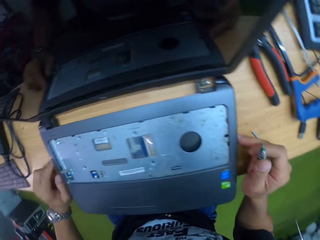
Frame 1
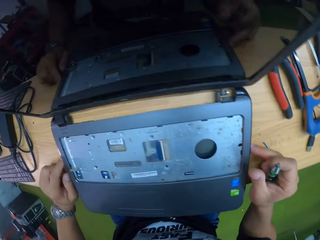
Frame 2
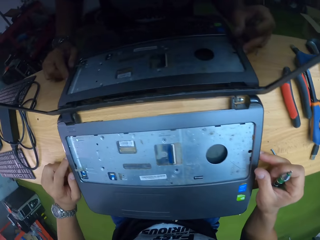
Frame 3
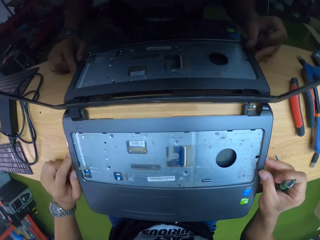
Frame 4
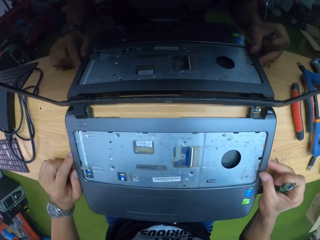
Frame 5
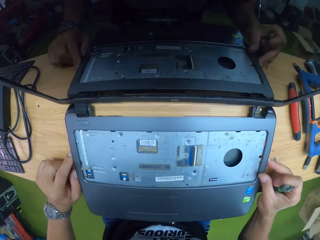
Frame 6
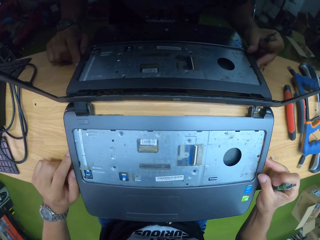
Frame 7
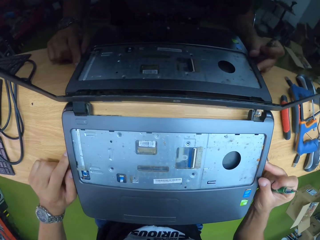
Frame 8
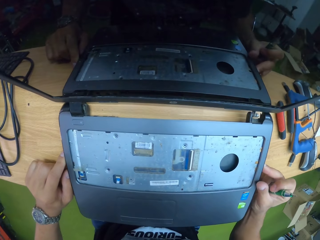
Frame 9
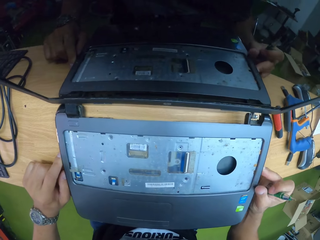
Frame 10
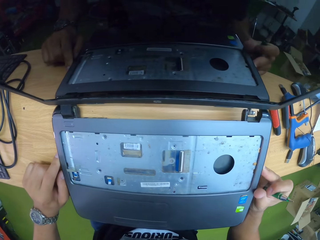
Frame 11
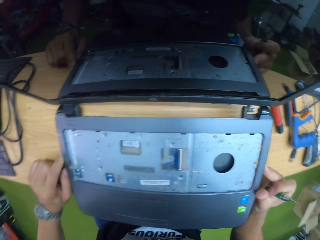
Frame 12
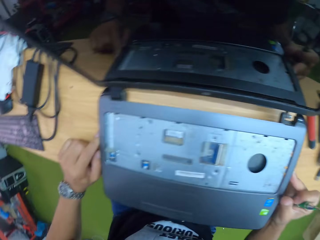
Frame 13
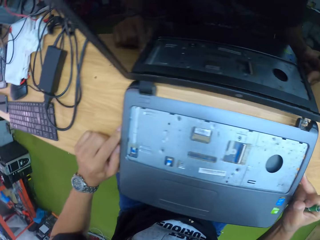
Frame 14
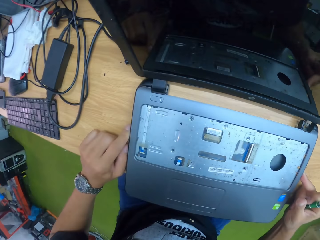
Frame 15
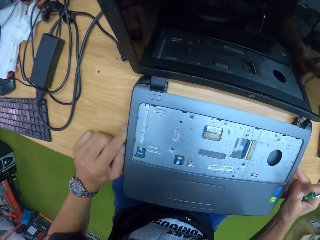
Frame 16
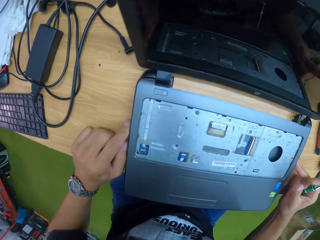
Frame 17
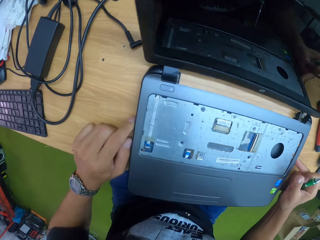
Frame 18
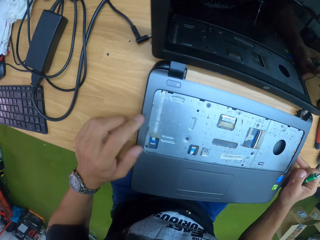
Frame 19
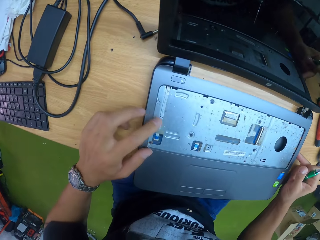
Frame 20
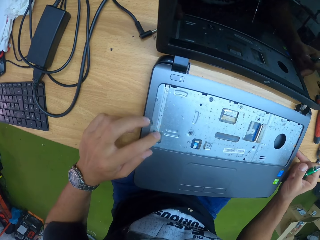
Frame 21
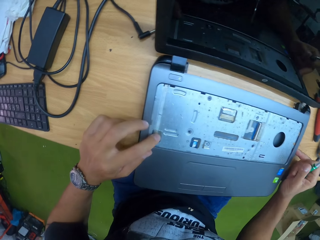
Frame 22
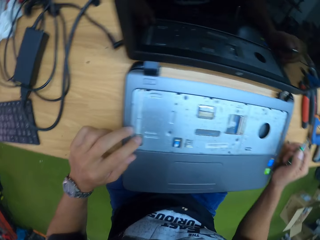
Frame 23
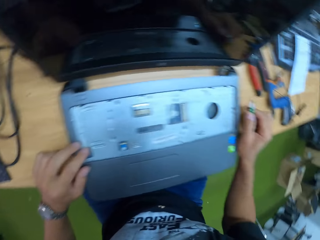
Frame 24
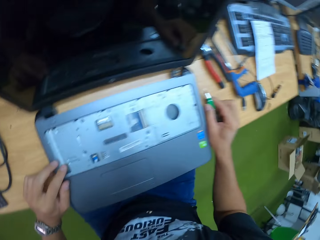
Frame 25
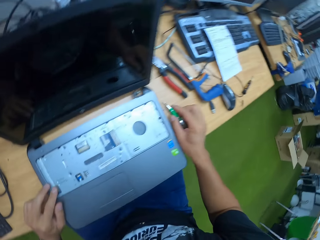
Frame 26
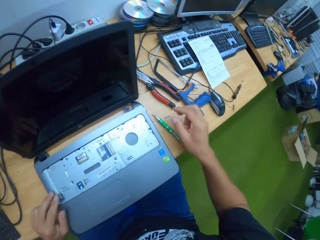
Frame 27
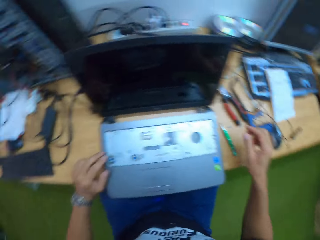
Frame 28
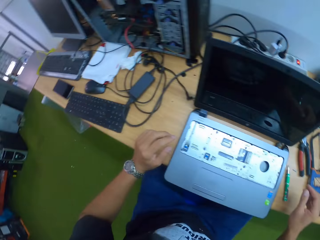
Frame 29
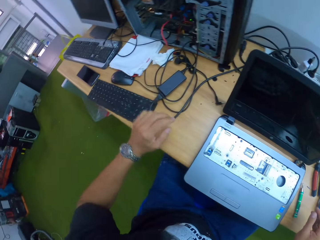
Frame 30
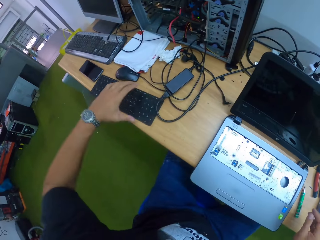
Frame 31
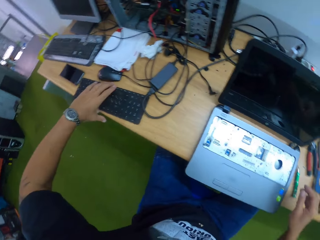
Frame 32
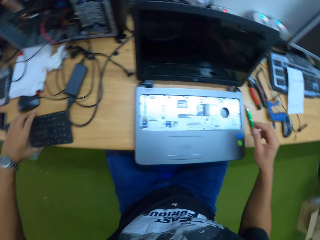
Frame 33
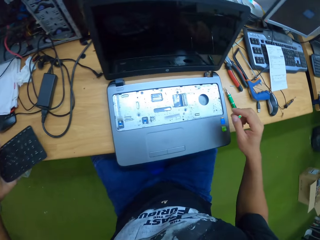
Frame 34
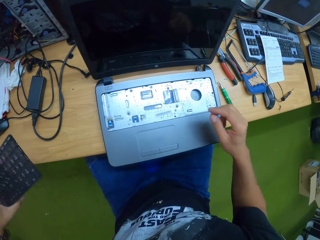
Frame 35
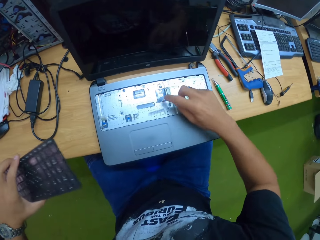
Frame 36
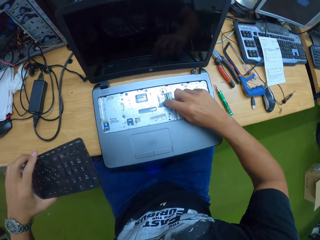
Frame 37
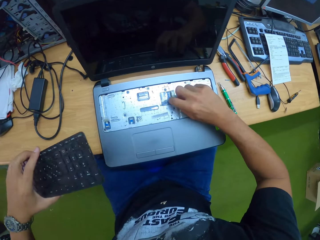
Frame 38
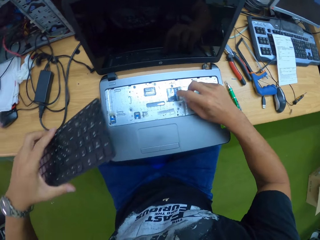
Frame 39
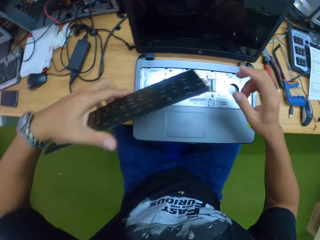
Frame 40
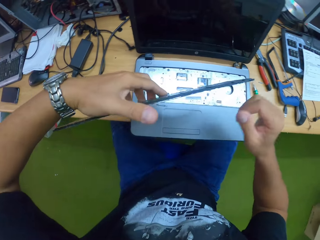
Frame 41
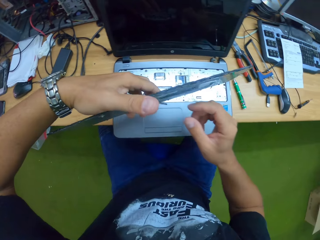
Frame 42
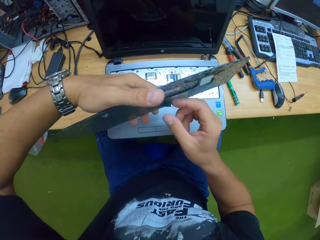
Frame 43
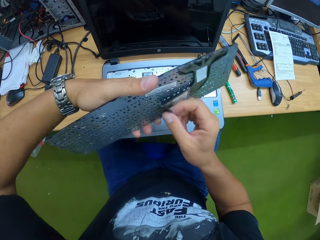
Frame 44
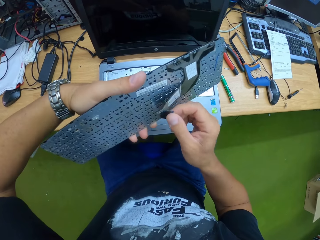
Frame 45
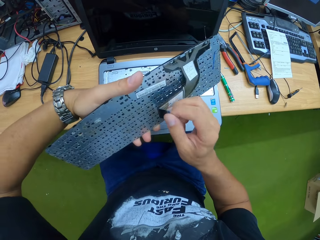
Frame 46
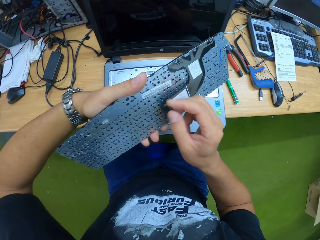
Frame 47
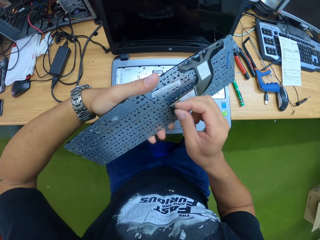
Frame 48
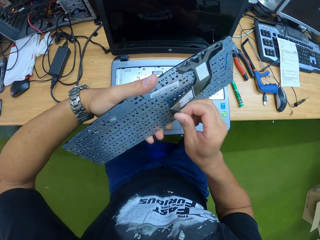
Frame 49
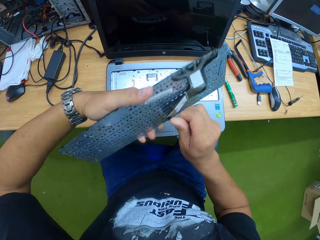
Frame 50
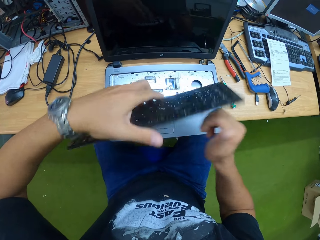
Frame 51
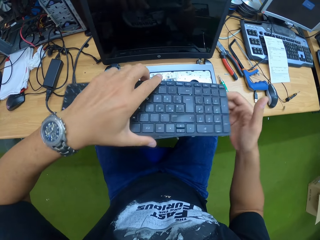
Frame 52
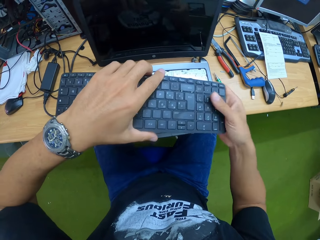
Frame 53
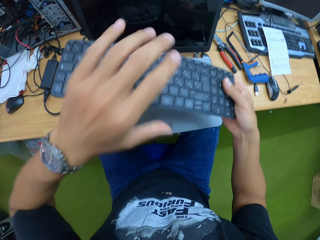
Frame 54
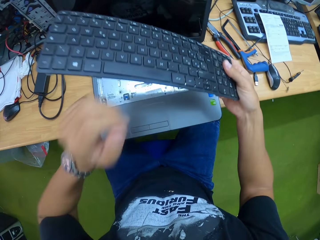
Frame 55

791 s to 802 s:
The camera wearer touches the laptop. He drops the screwdriver on the table with his right hand. He picks a keyboard from the table with his left hand. He adjusts the keyboard panel with his right hand. He touches the keyboard. He adjusts a connecting cable on the keyboard with his right hand.

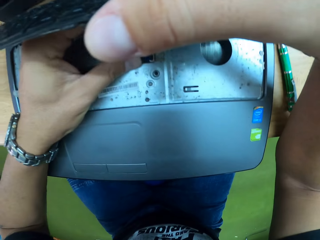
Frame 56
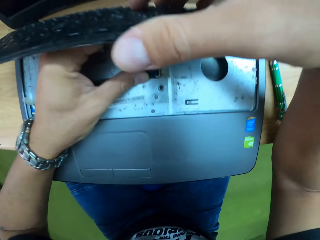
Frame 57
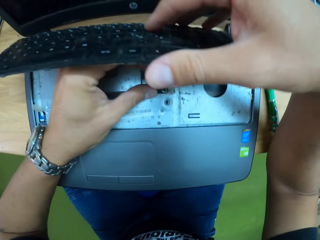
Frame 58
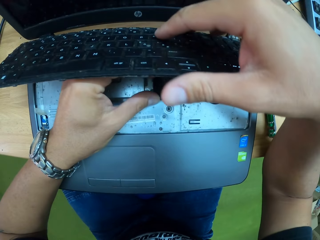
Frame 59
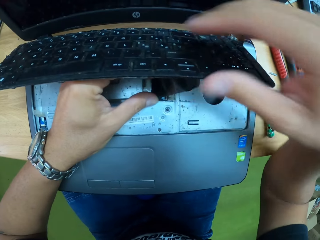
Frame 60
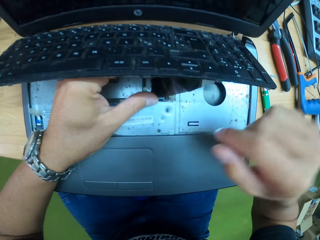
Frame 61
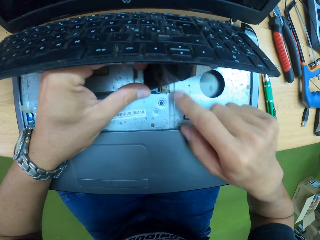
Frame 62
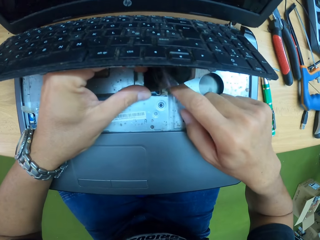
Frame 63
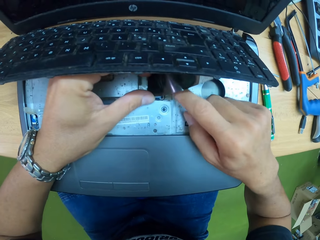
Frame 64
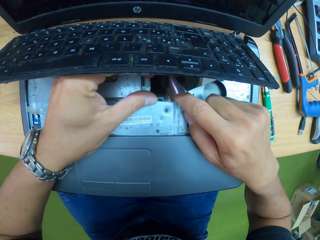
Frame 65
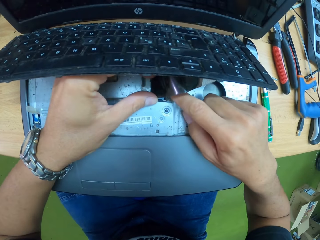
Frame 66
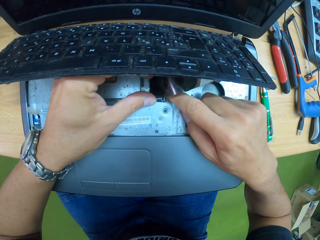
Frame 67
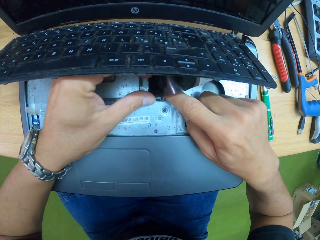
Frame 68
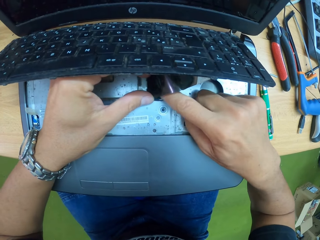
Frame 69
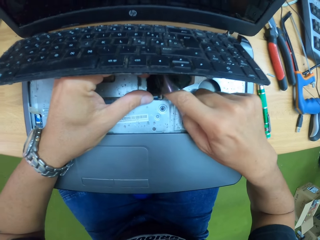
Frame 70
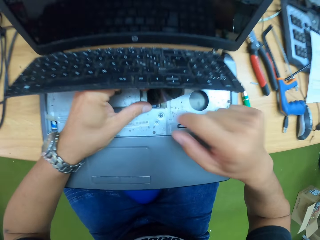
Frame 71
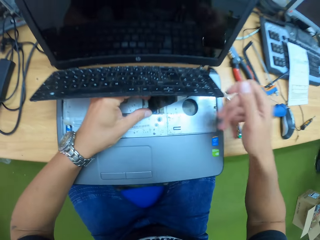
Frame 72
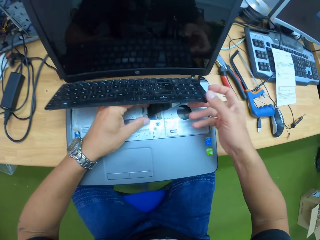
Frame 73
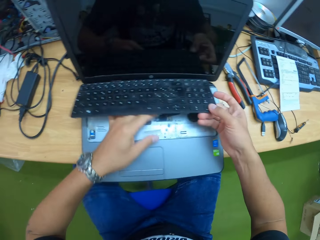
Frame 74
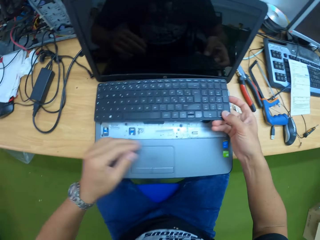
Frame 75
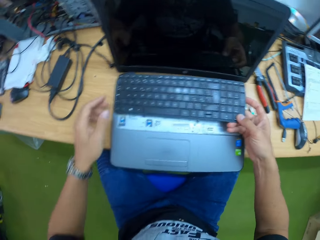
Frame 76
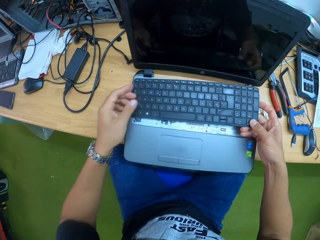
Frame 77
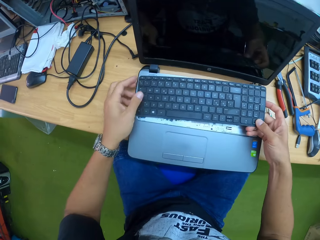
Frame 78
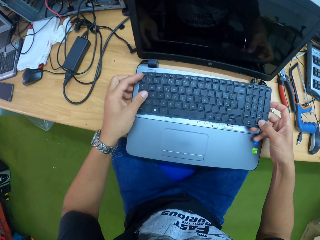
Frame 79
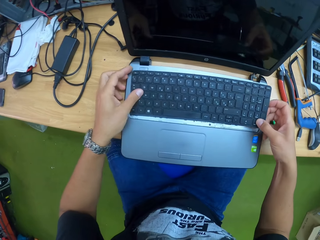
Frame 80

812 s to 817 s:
The camera wearer attaches the cable under the keyboard to the cable on the laptop on the table with both hands.

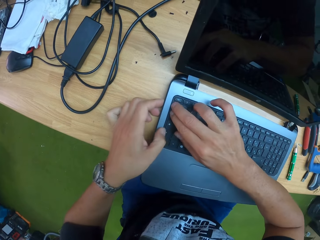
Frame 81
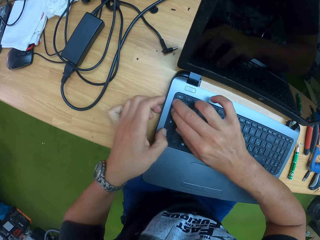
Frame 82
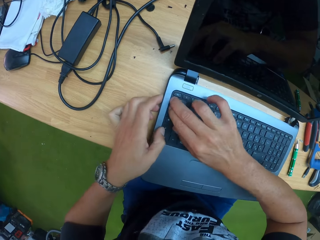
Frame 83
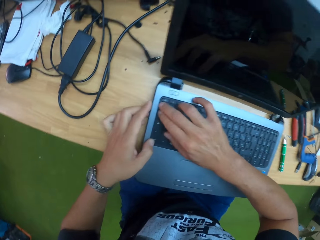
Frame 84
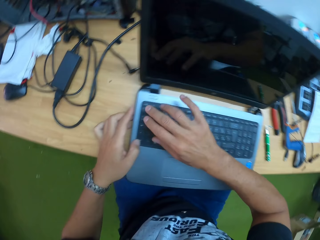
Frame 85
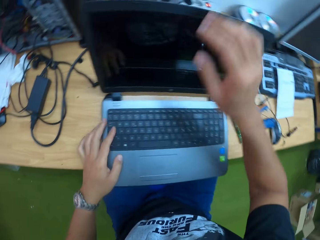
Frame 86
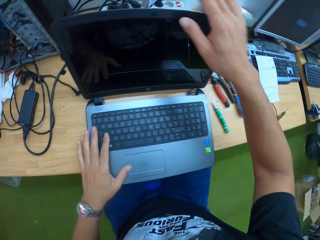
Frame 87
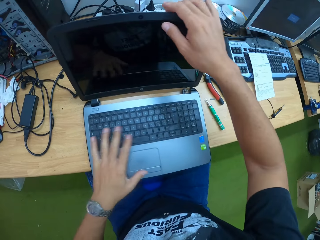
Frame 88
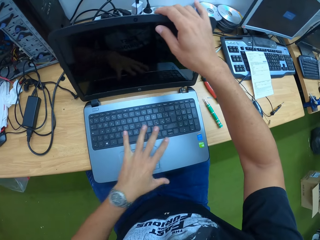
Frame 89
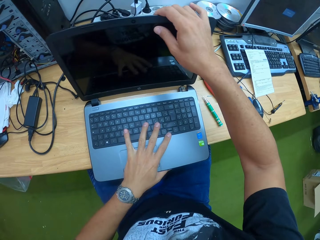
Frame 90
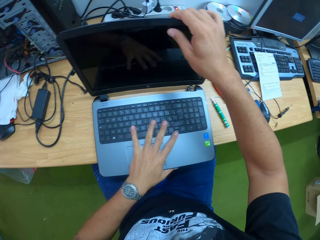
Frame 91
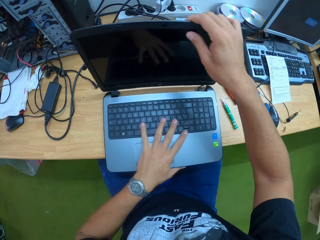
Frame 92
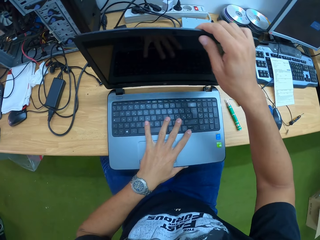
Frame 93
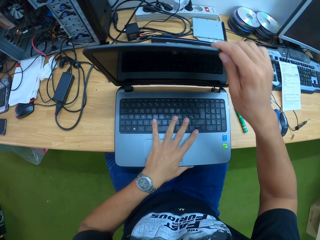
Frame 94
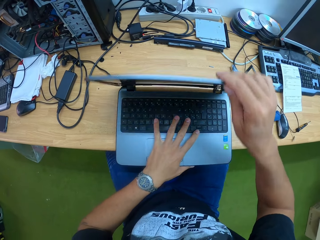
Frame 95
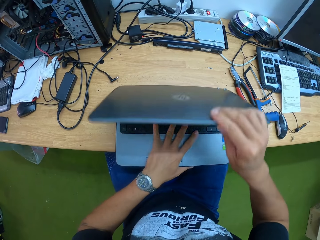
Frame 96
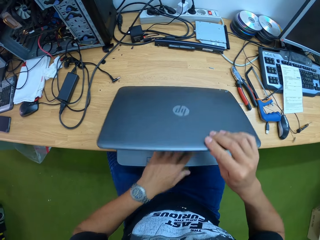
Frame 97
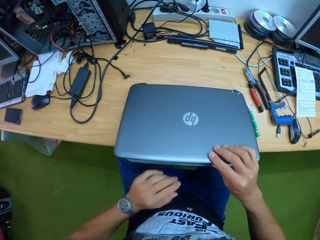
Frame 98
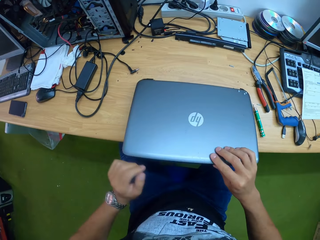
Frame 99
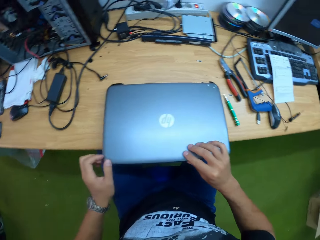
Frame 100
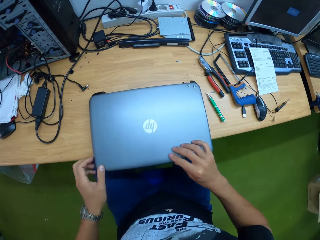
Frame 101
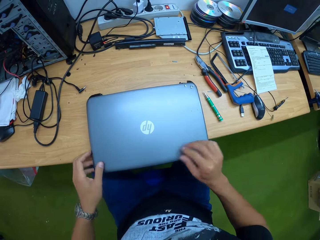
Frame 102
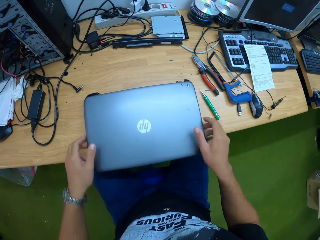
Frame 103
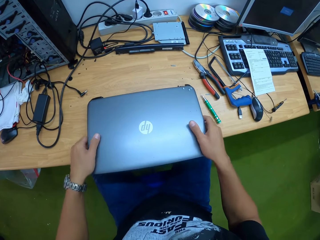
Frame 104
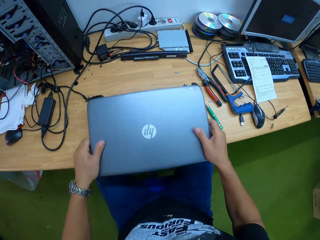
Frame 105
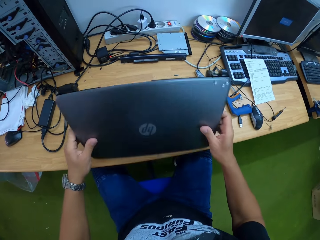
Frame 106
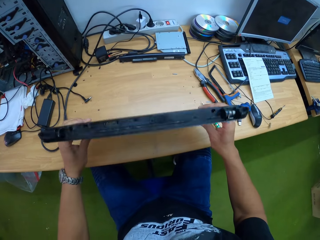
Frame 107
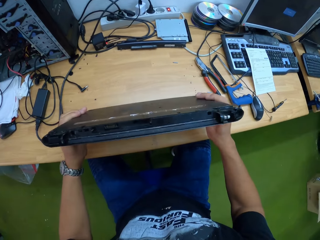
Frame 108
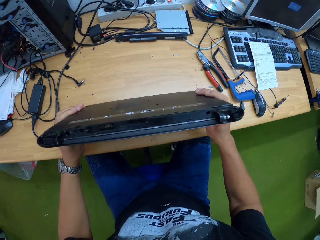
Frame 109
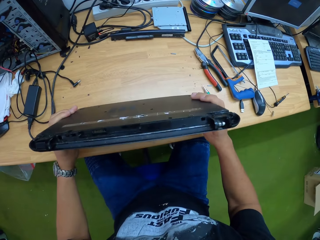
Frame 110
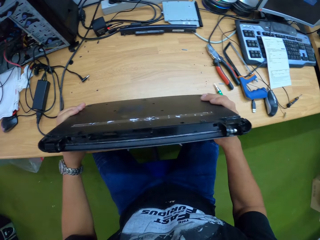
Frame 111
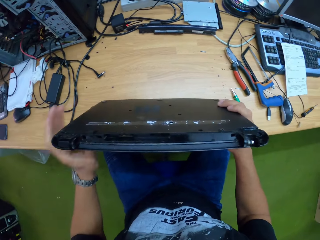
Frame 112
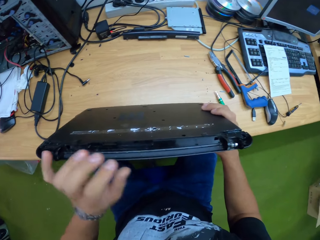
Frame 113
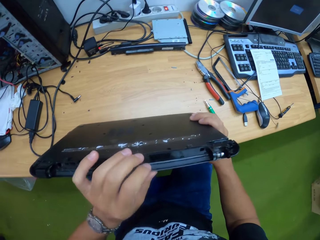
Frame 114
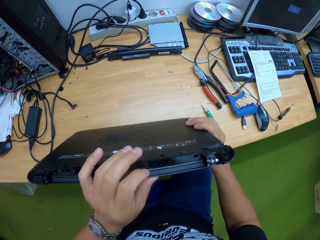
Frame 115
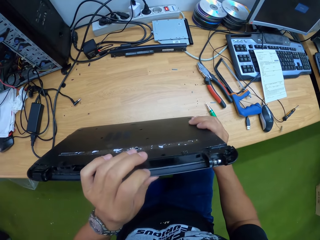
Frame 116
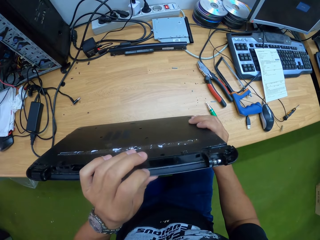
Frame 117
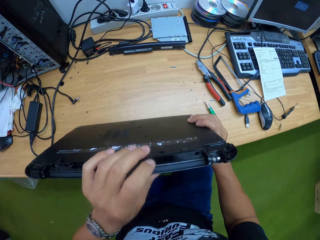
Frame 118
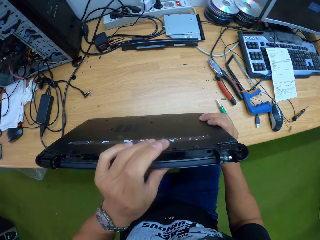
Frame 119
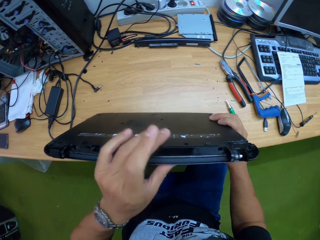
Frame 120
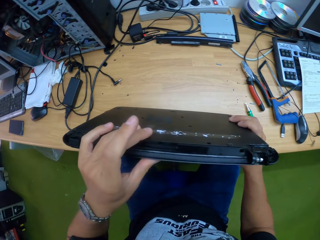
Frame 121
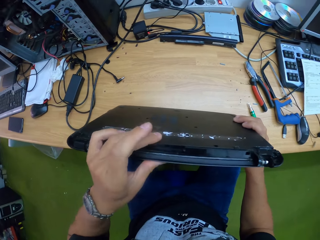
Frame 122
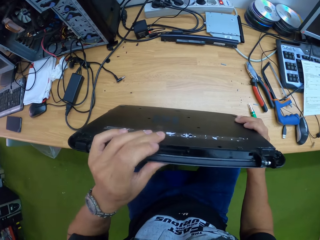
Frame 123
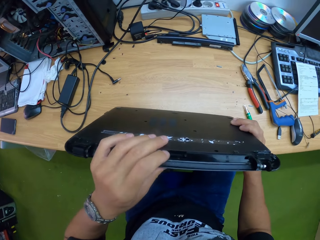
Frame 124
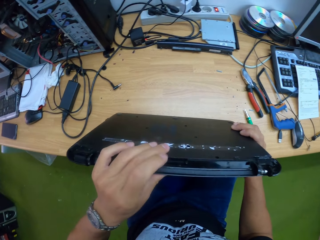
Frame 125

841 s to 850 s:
The camera wearer holds the screen of the laptop with his right hand and his left hand on the keyboard. He closes the laptop with his right hand. He turns the laptop. He carries the laptop on the table with both hands. He fixes the laptop. He presses the laptop parts together with his left hand and his right hand on the laptop.
